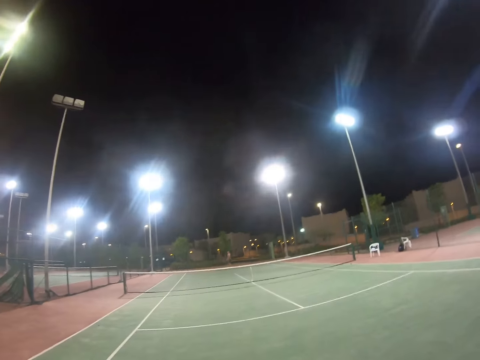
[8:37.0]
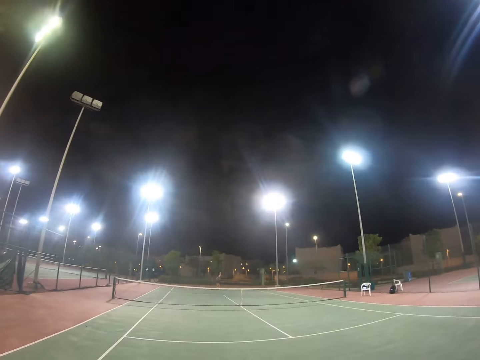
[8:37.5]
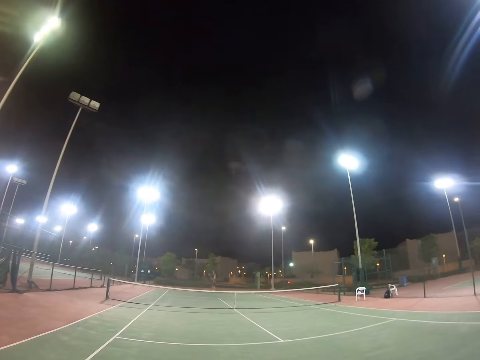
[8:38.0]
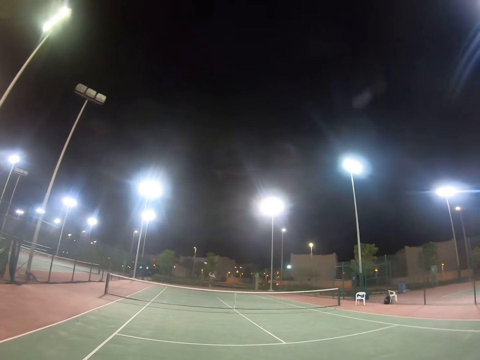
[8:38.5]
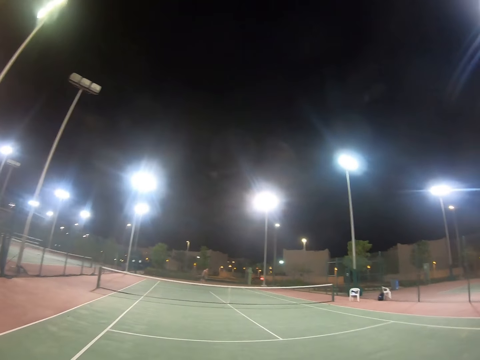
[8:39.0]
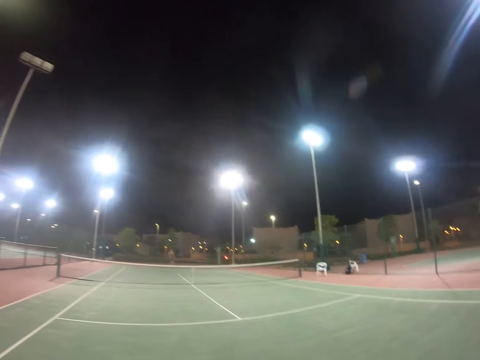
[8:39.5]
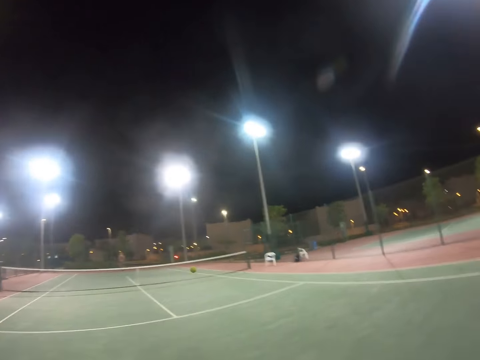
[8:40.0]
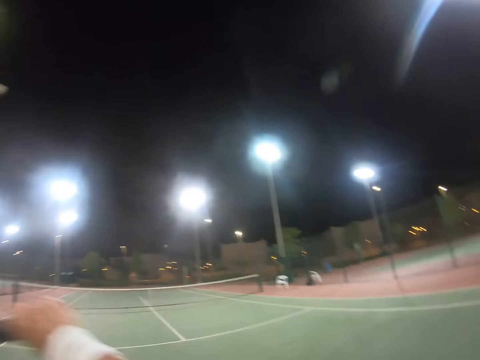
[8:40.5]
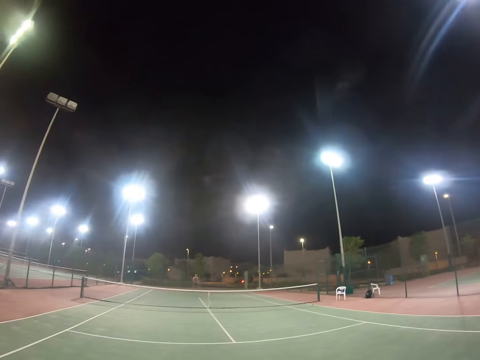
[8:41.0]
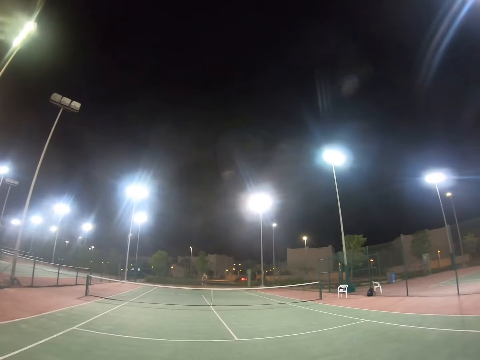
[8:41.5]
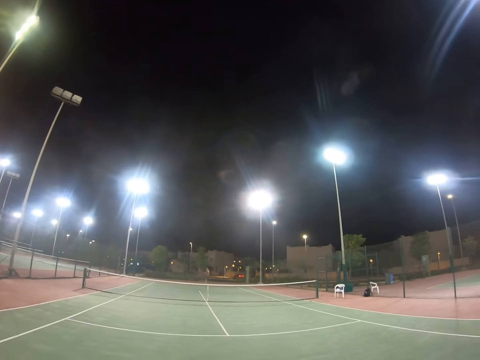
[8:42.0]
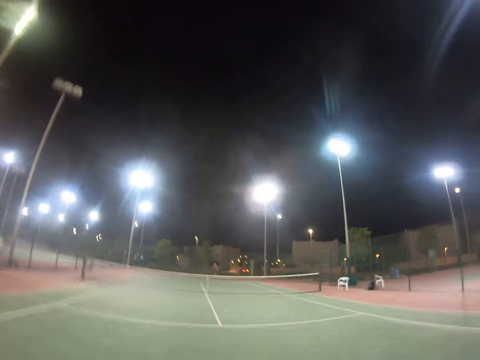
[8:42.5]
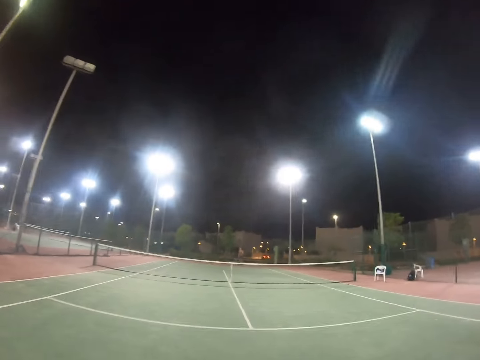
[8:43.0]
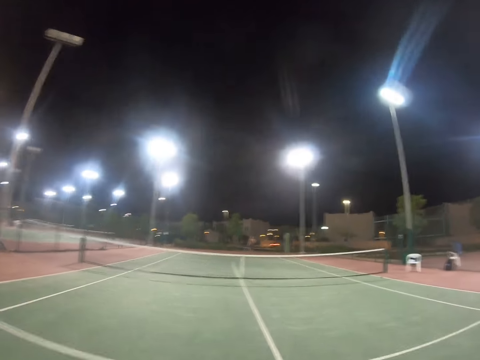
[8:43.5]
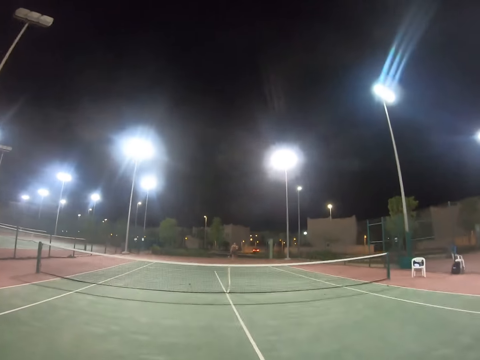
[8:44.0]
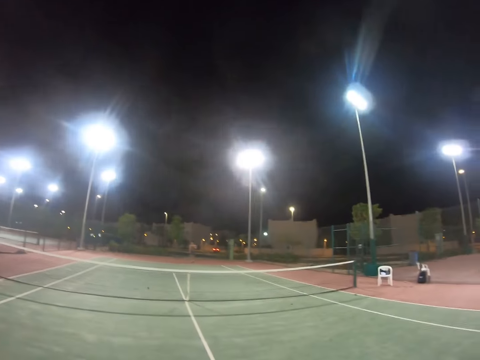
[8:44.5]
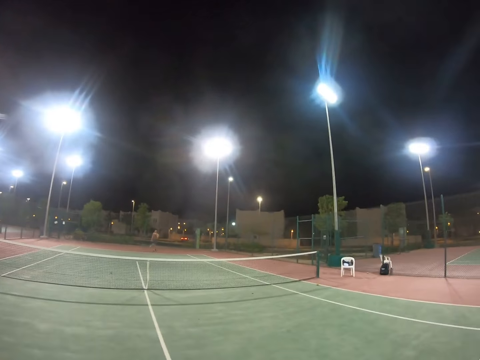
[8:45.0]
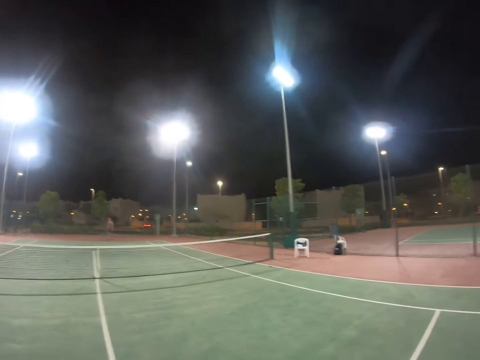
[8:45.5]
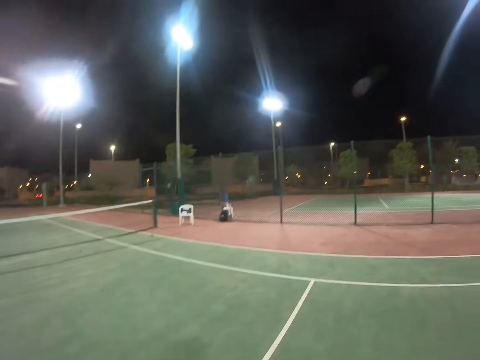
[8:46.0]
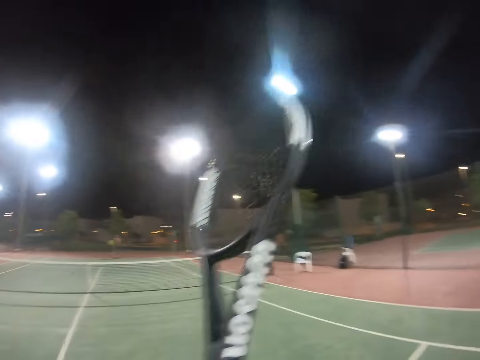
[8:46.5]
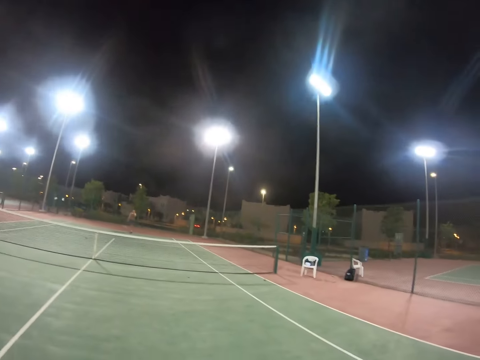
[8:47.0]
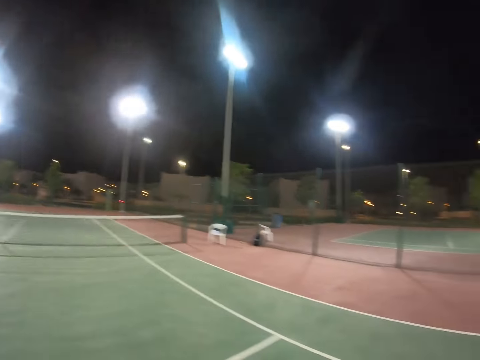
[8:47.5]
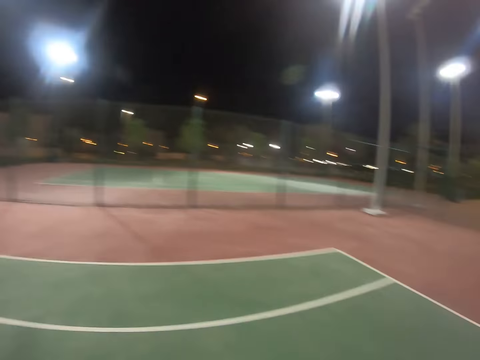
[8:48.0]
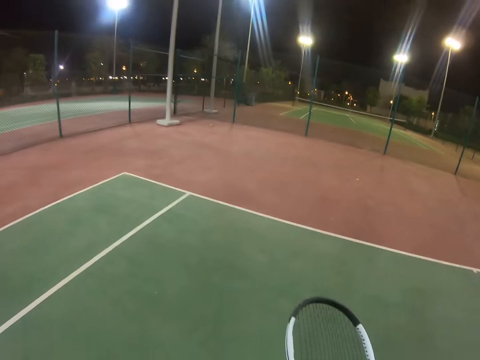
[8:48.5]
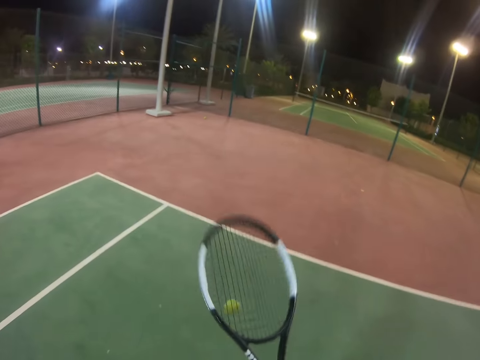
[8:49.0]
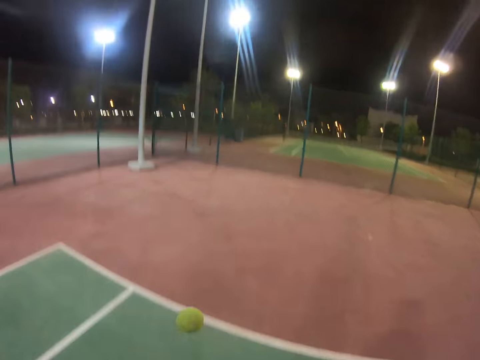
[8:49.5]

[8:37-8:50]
A person serves the tennis ball. The camera wearer serves the tennis ball. The person serves the tennis ball. The person walks on the tennis court. The camera wearer serves the tennis ball. They look around the tennis court. They hit the tennis ball on the turf.

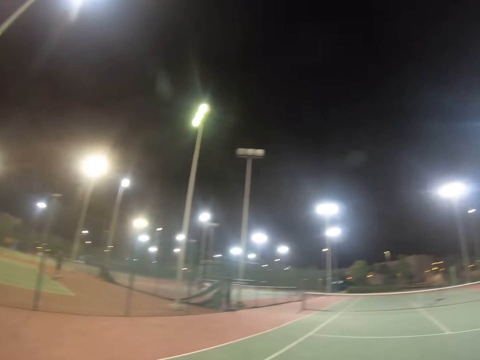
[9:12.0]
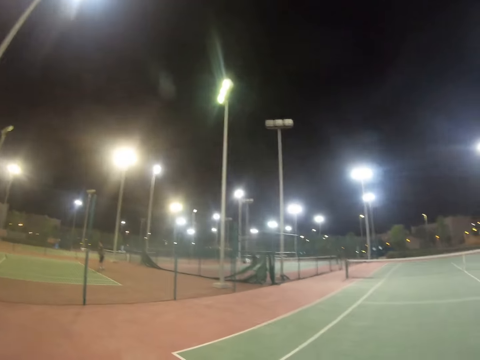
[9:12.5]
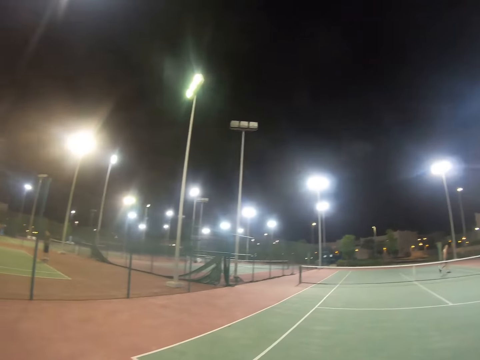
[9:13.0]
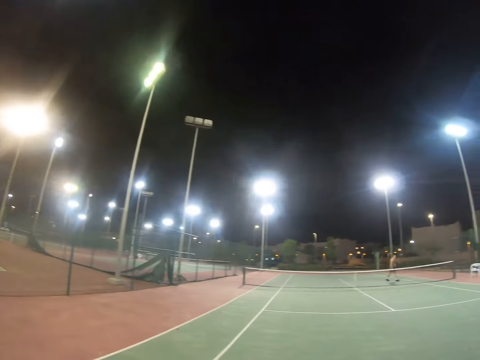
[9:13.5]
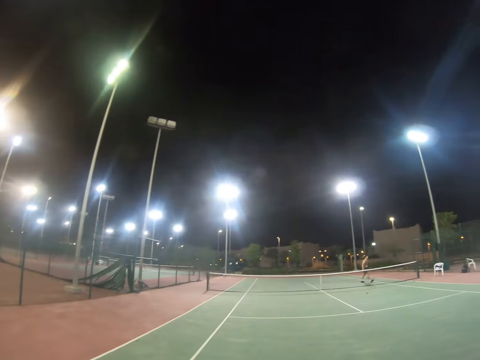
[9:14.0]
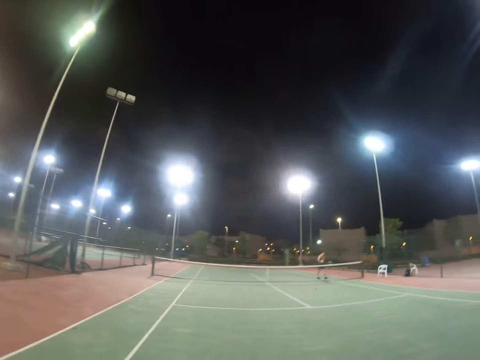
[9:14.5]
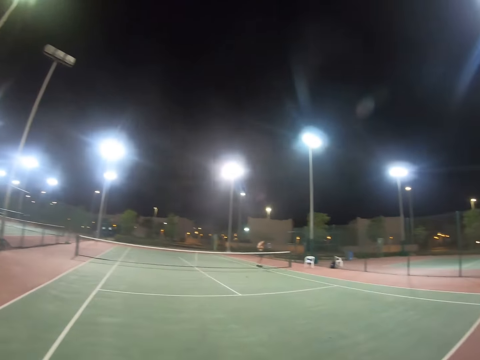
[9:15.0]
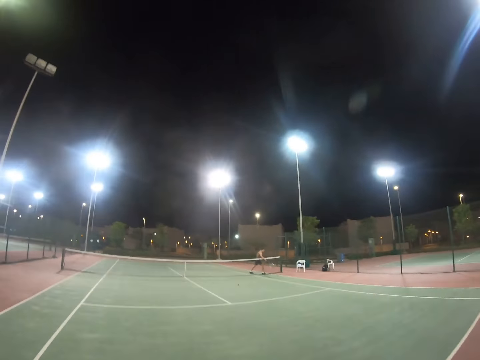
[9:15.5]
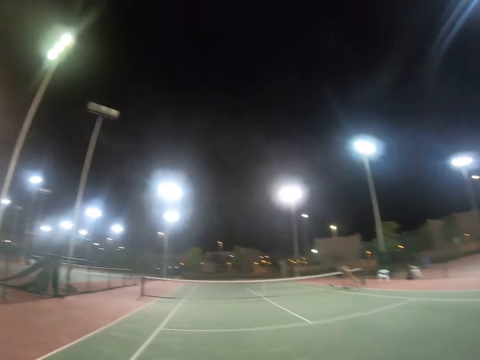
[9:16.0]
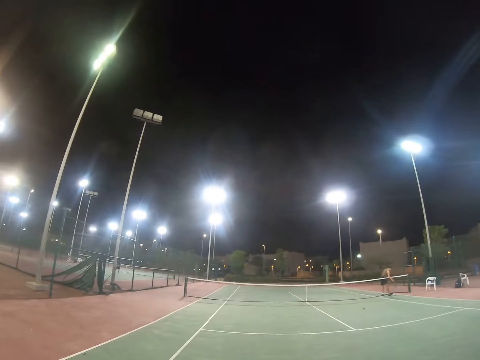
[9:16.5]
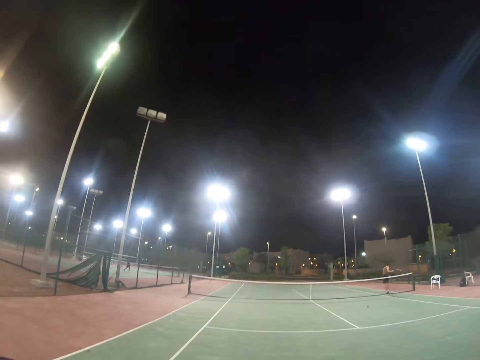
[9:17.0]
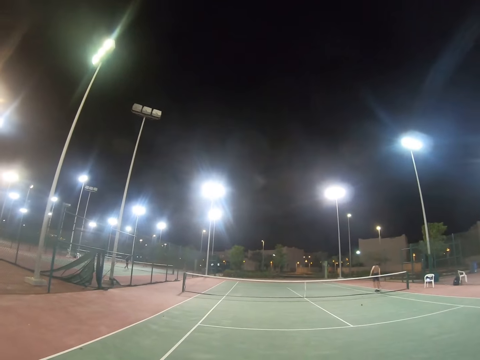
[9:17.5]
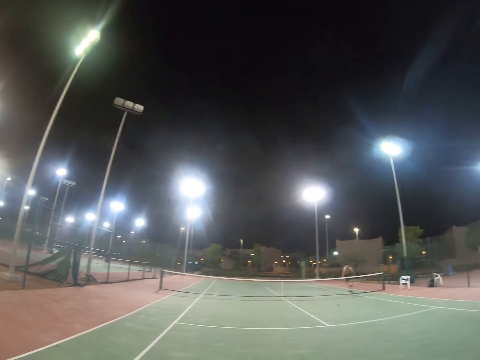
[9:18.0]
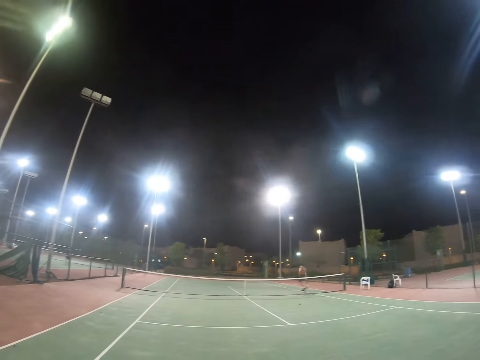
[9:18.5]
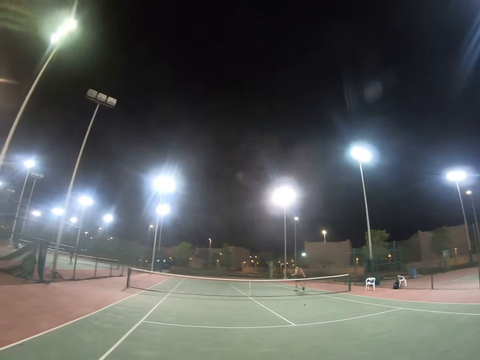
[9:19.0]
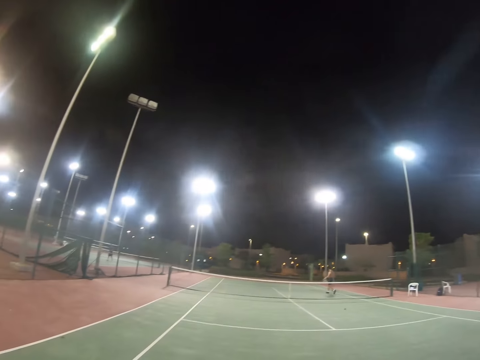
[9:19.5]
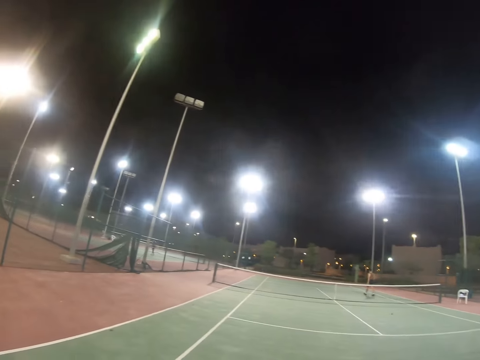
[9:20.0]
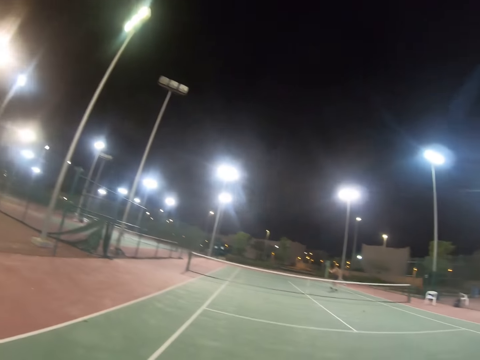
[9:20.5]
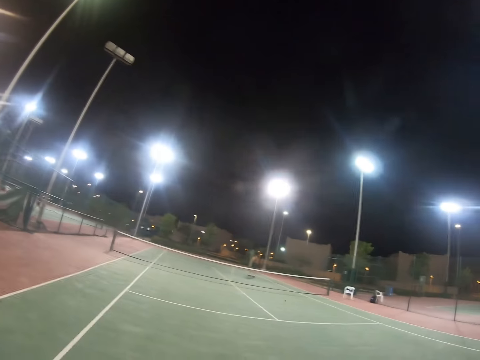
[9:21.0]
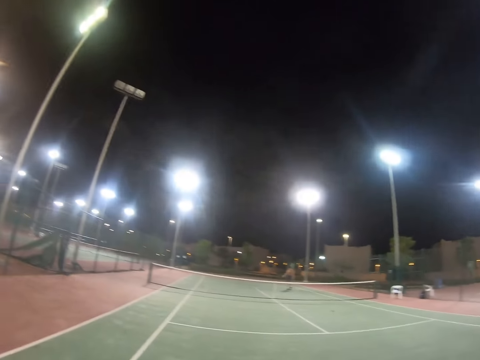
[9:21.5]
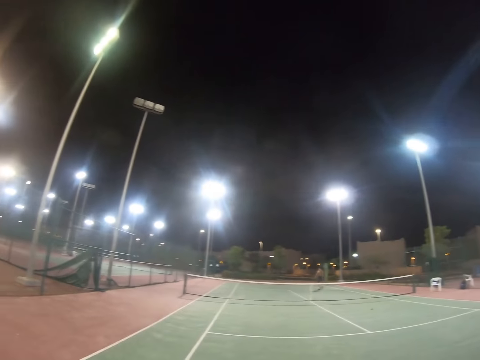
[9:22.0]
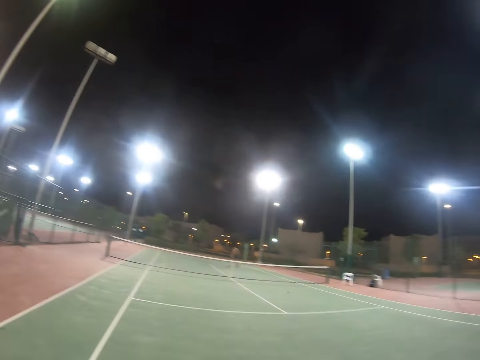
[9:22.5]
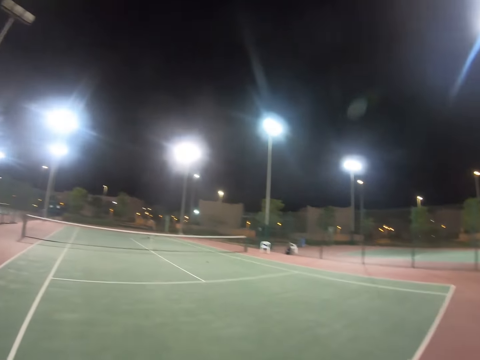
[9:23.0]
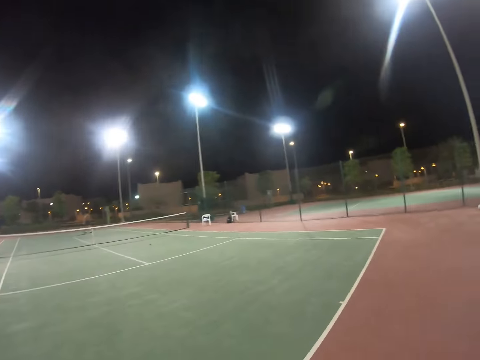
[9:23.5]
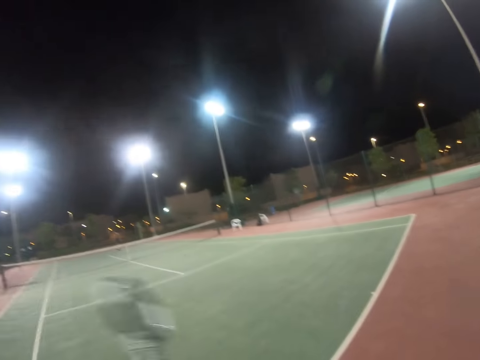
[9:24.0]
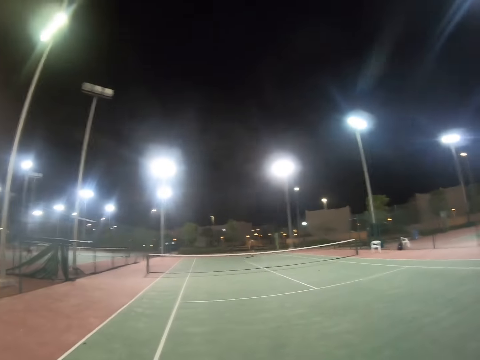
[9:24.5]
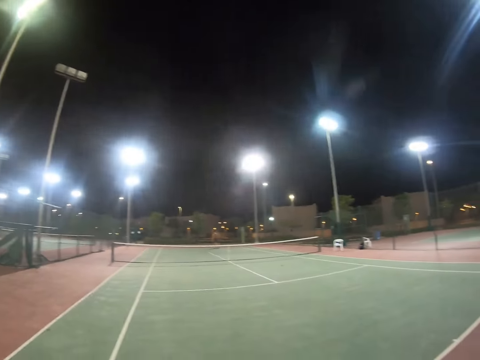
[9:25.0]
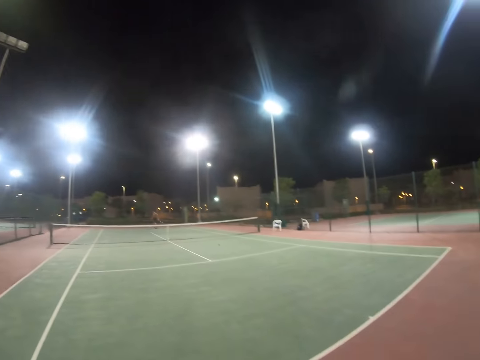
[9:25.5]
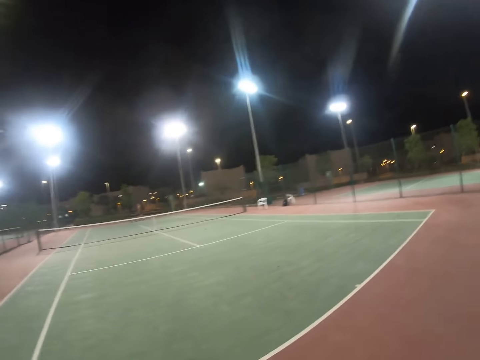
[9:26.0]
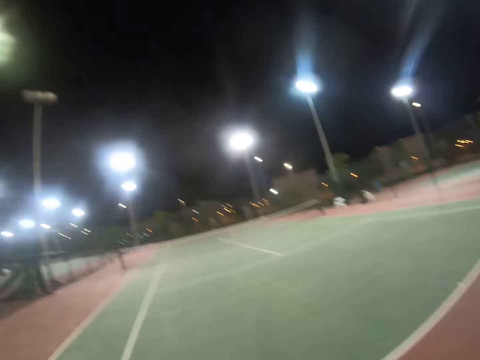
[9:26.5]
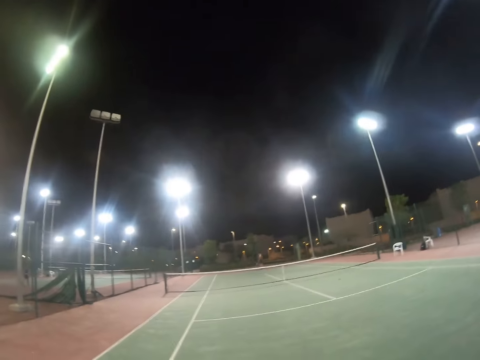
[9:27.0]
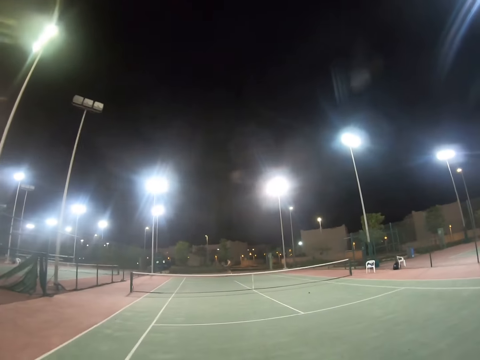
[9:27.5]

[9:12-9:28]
A person walks for the ball. The person is walking around the tennis court. The camera wearer is raising his racket.
